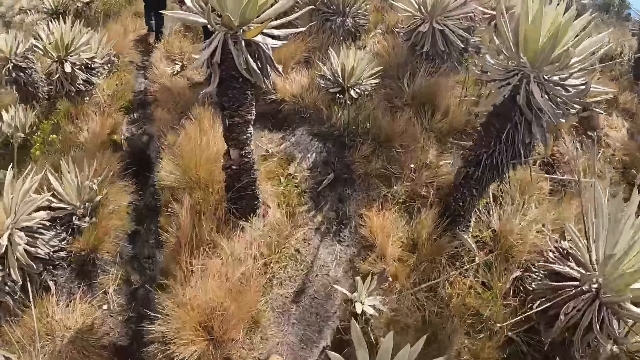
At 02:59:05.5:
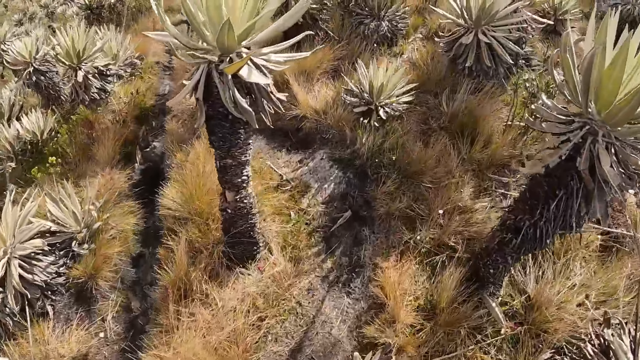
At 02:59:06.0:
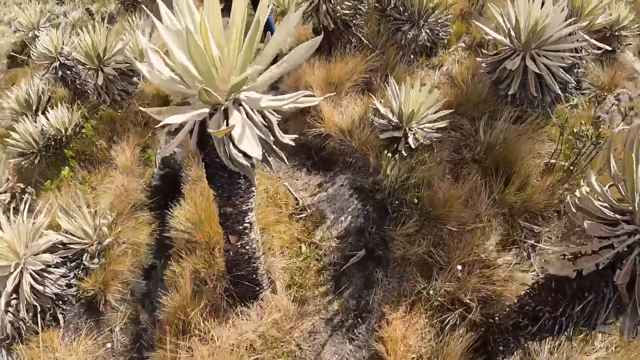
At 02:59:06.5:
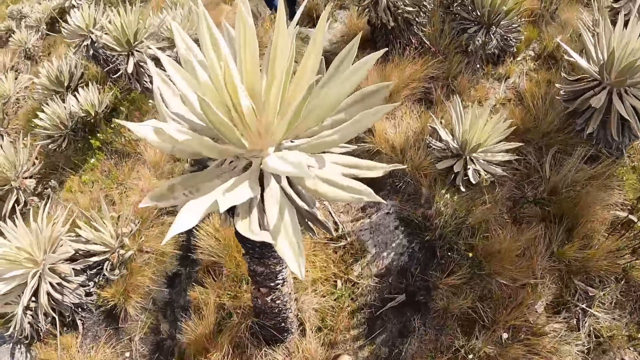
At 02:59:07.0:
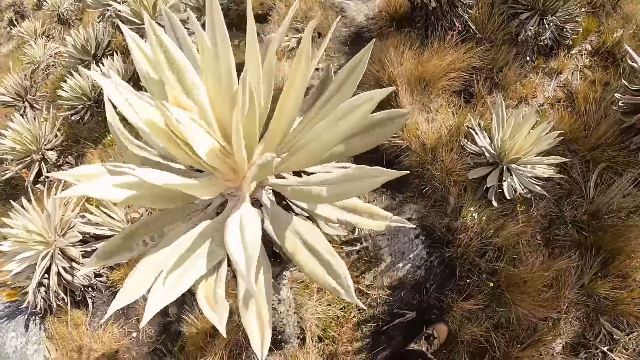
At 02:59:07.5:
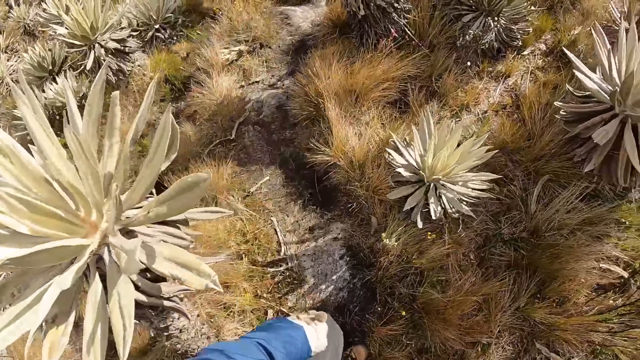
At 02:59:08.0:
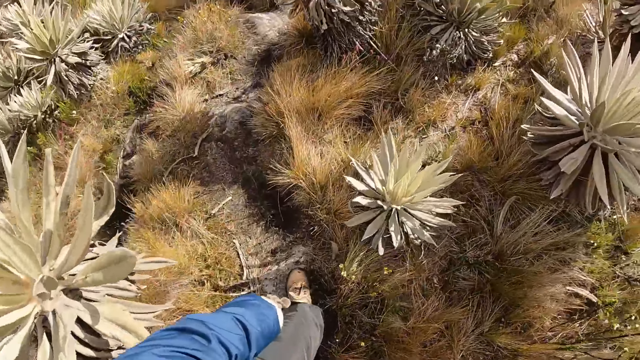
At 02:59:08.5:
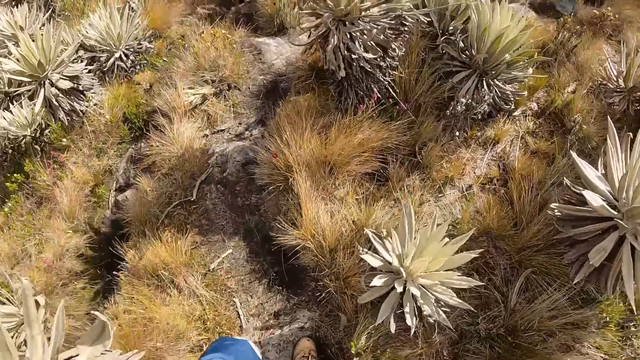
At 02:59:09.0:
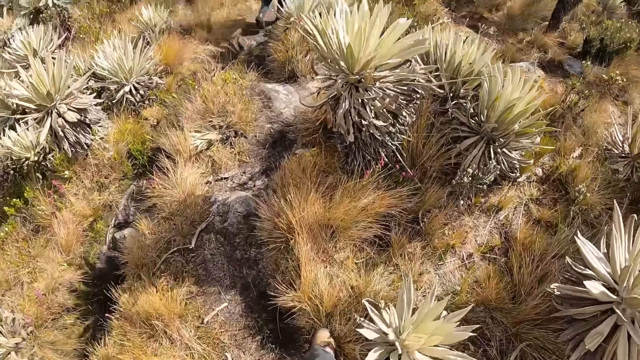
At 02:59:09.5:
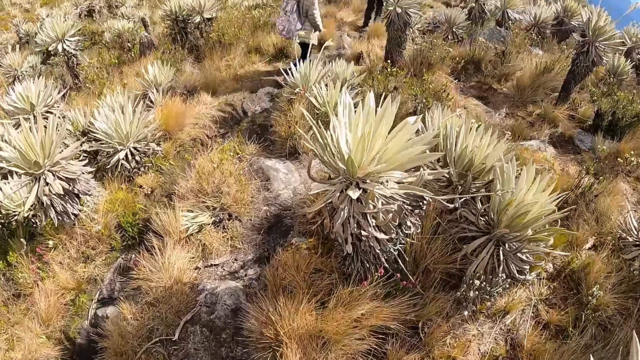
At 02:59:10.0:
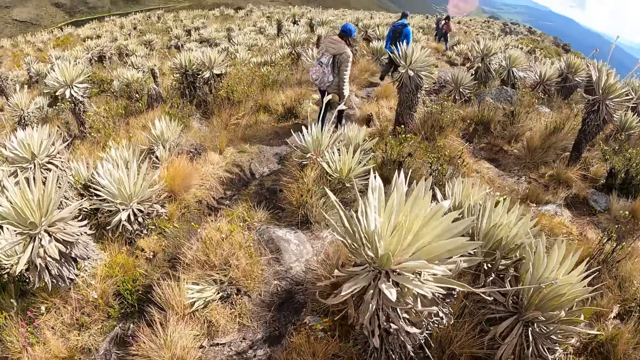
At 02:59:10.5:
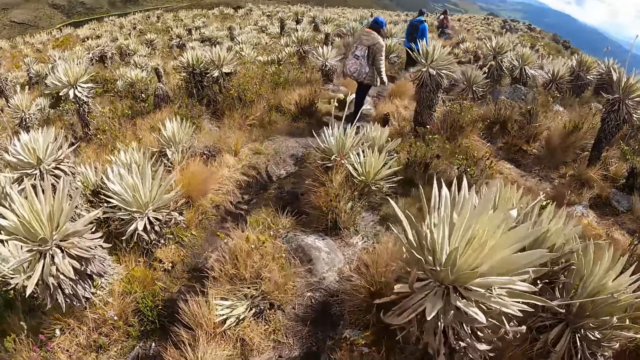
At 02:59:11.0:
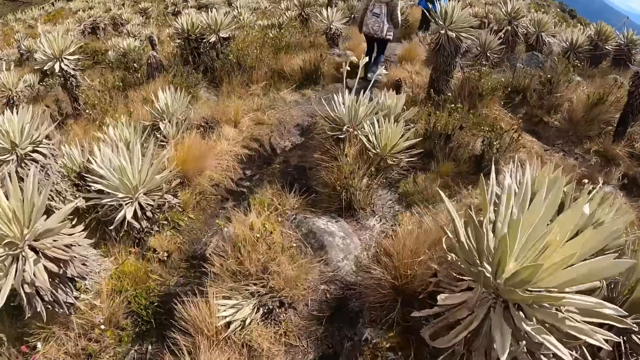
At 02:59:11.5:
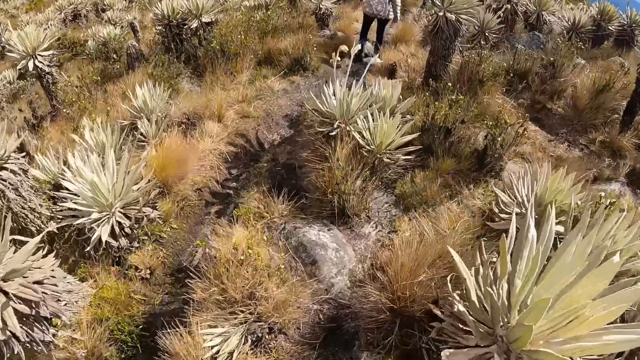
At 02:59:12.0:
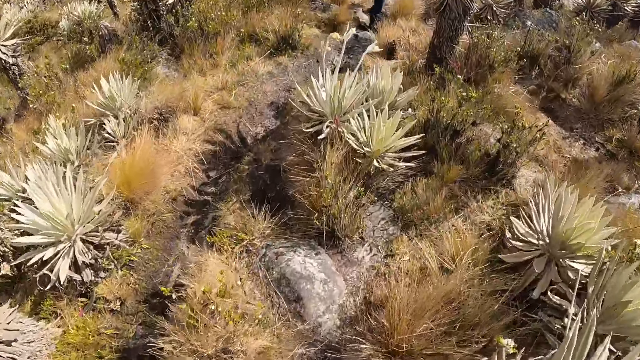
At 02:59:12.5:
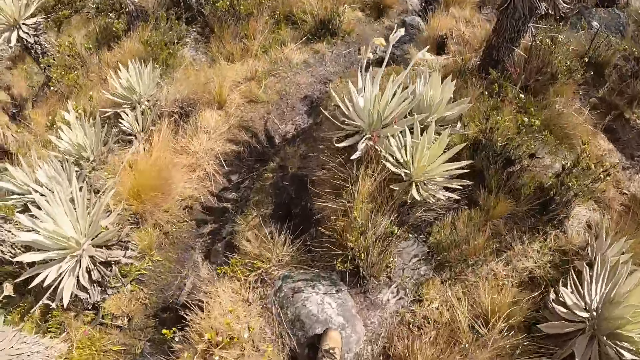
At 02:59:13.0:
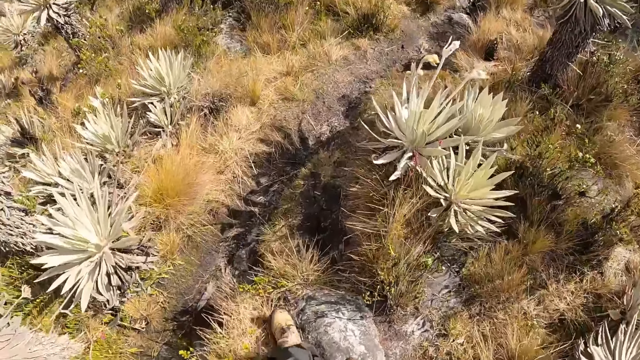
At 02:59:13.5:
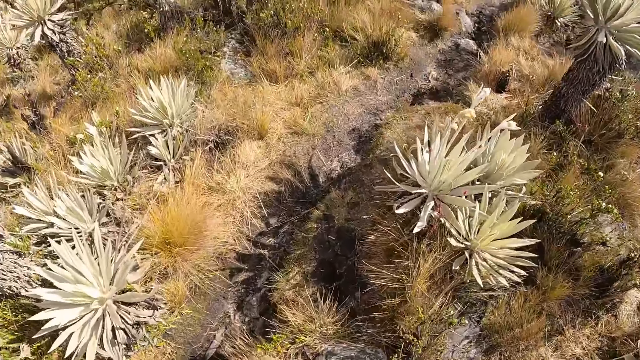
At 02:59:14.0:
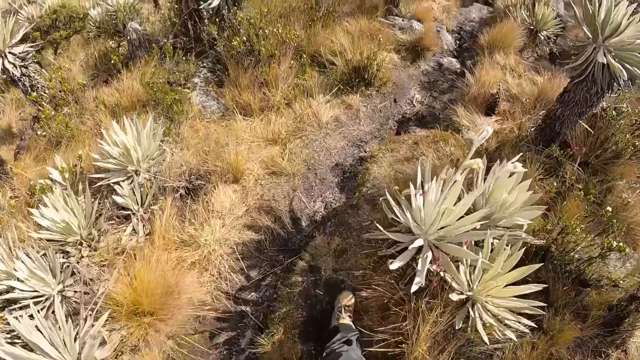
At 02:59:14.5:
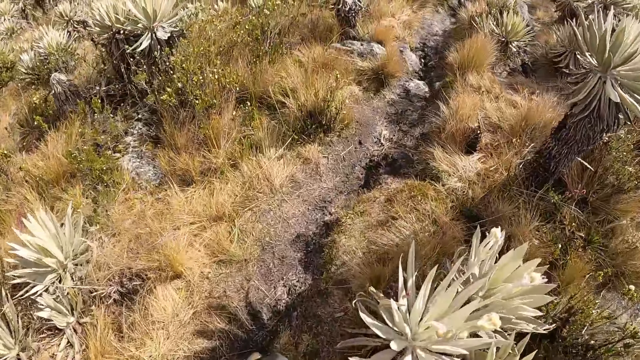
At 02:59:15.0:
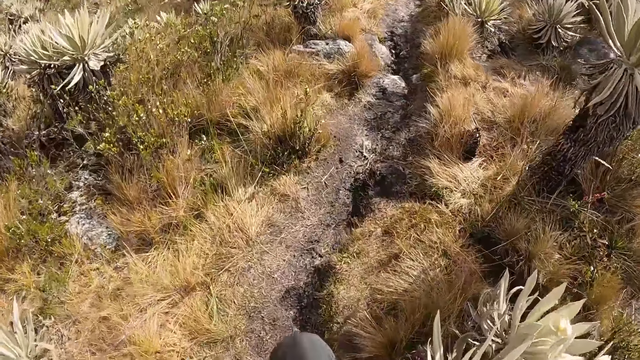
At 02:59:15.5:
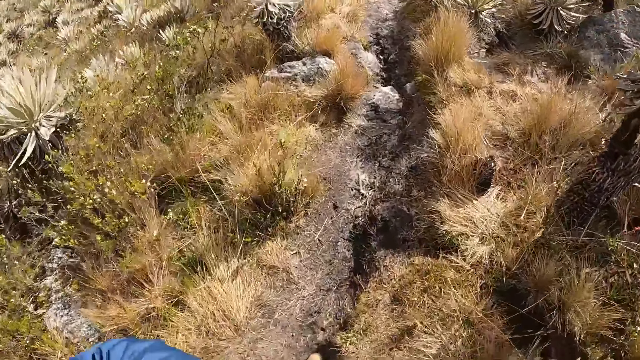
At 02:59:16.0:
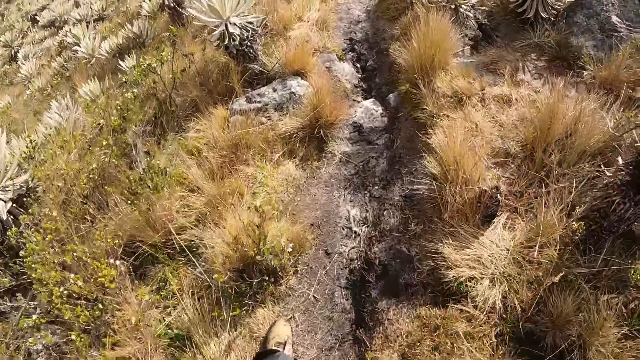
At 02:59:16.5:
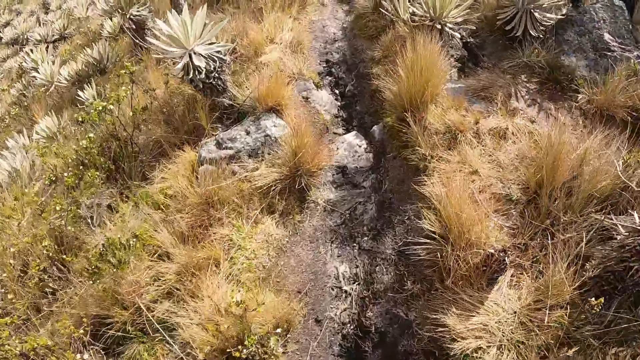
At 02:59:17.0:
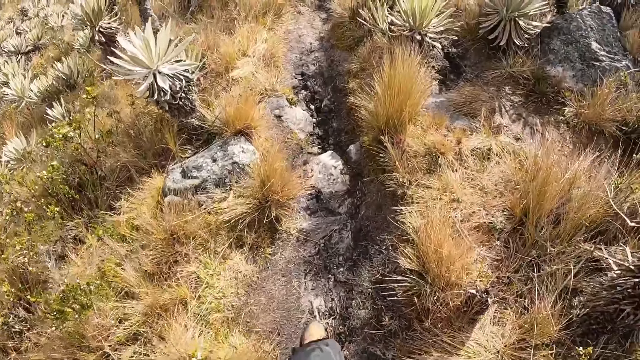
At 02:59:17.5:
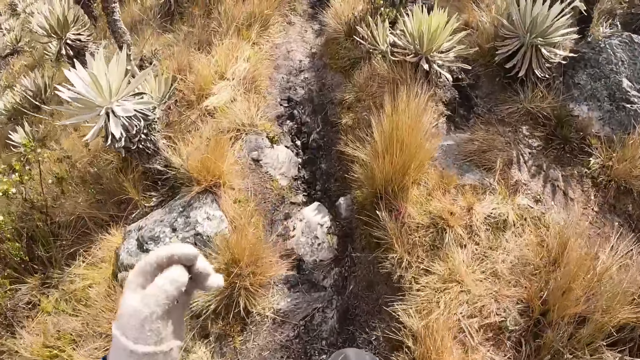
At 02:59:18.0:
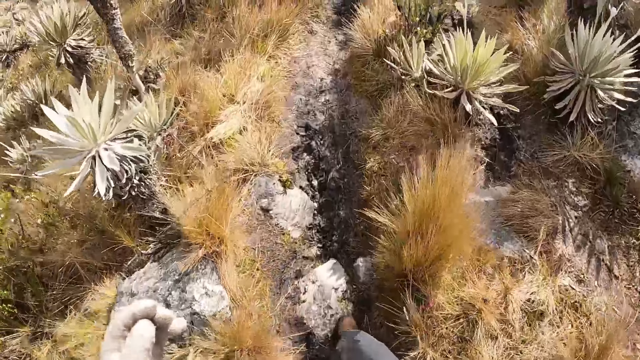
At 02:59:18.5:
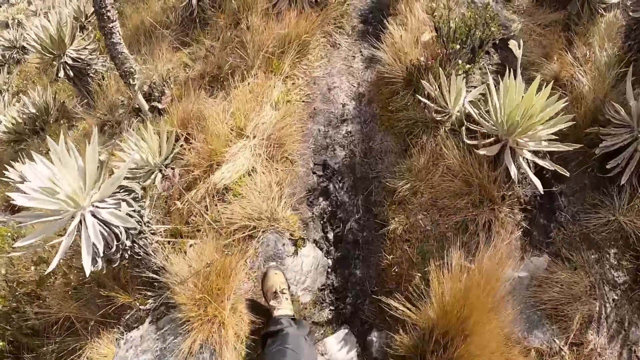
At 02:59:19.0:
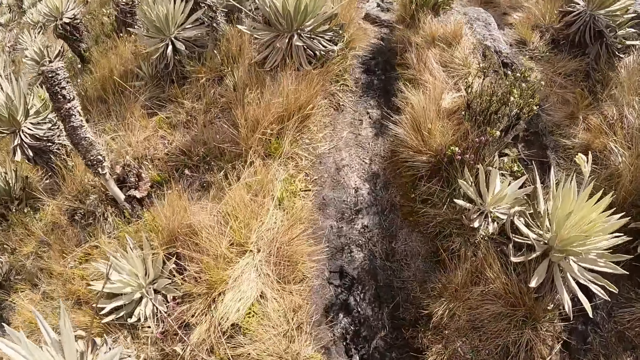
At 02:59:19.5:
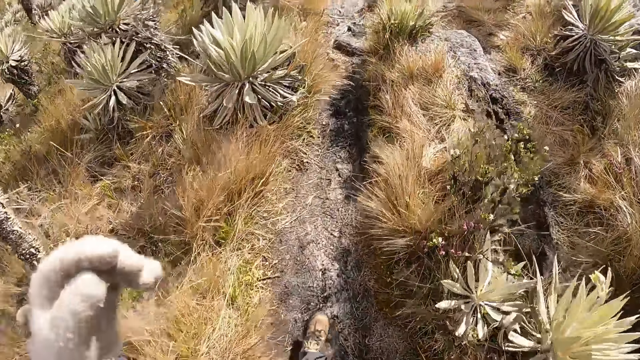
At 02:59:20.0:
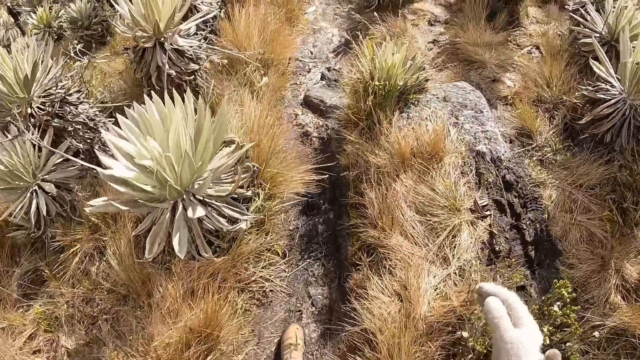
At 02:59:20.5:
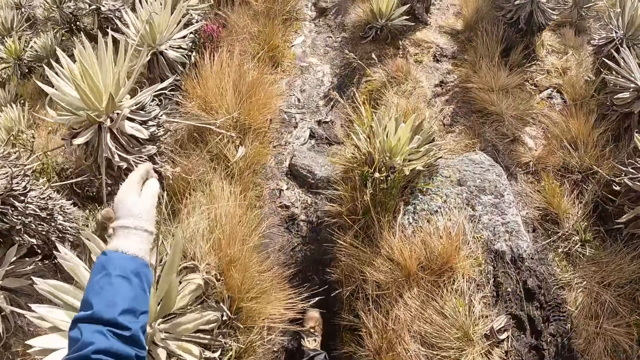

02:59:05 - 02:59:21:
The camera wearer adjusts her jacket with her left hand.

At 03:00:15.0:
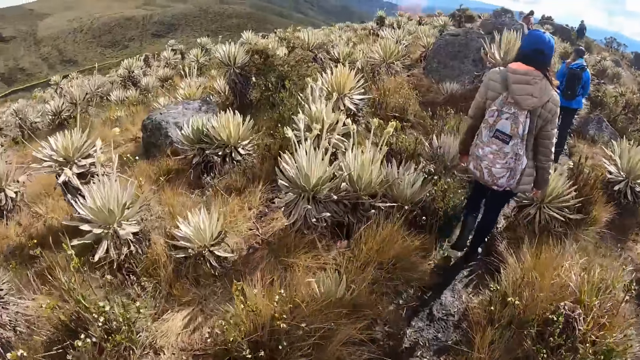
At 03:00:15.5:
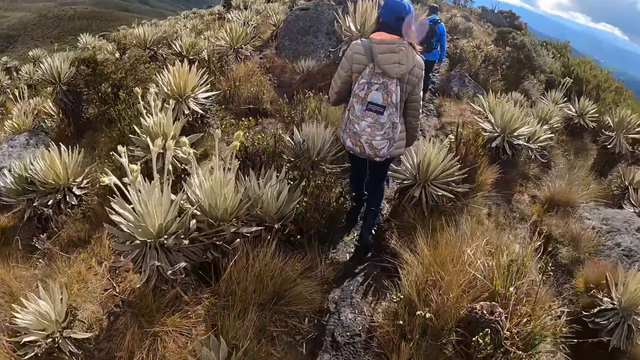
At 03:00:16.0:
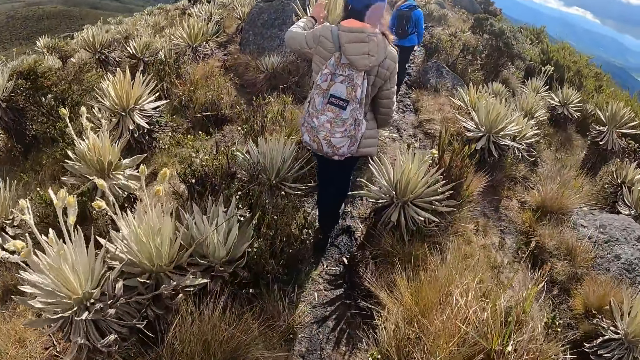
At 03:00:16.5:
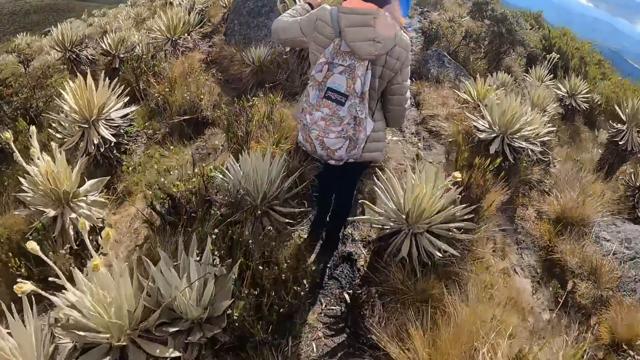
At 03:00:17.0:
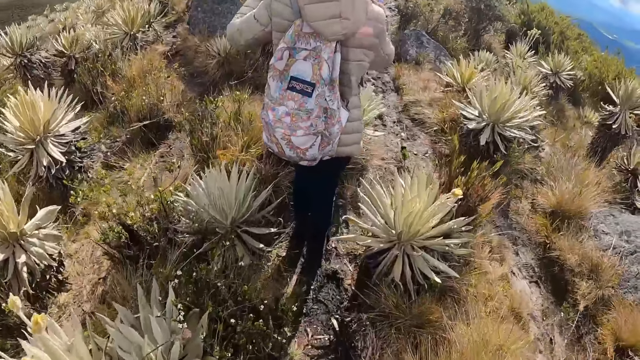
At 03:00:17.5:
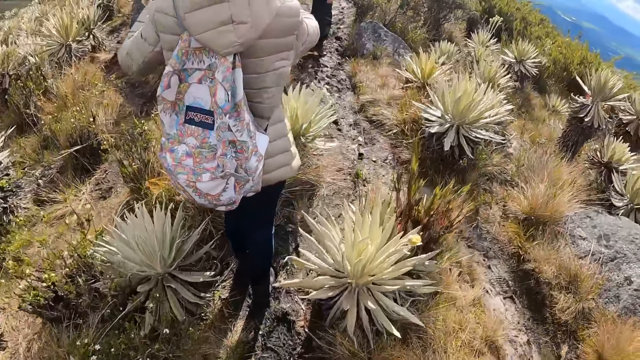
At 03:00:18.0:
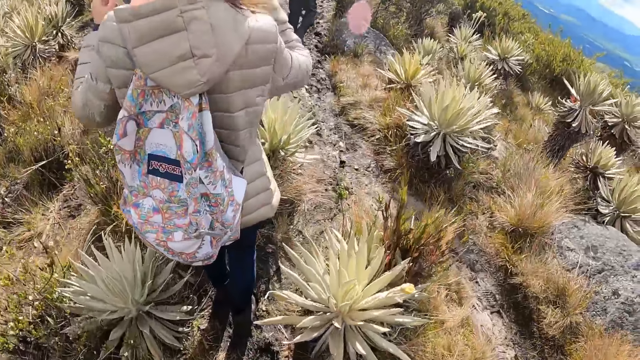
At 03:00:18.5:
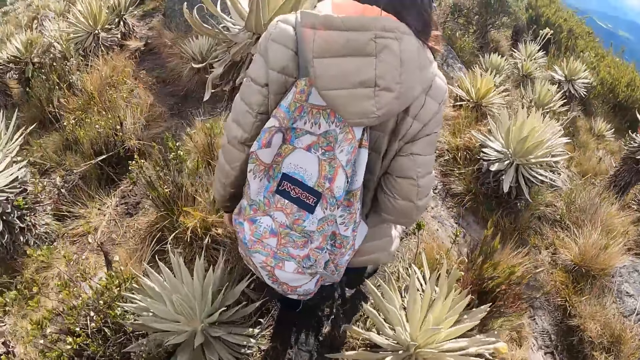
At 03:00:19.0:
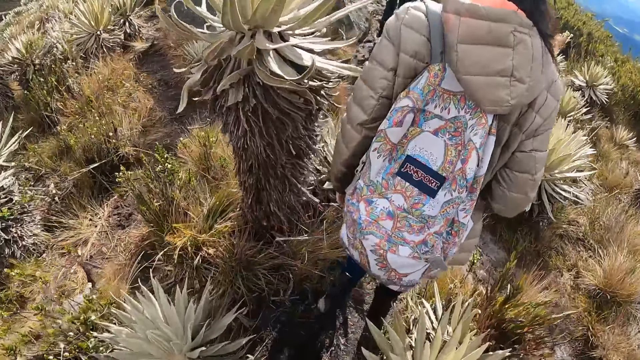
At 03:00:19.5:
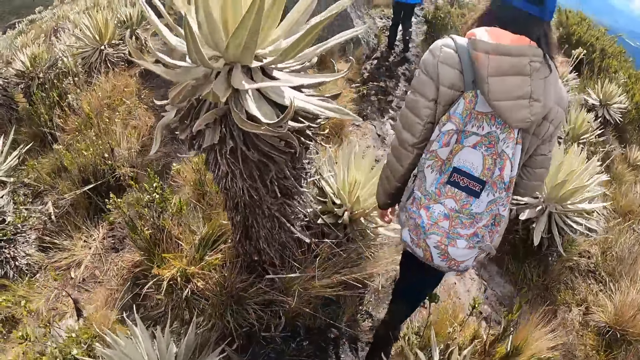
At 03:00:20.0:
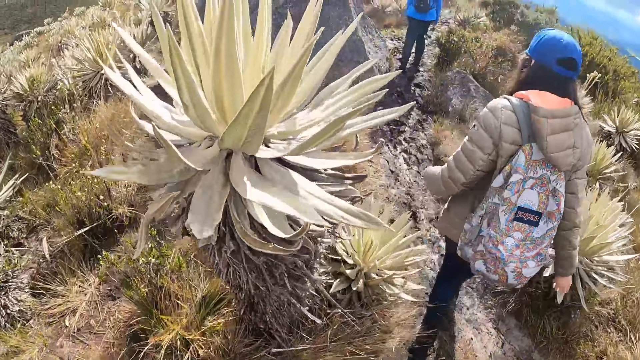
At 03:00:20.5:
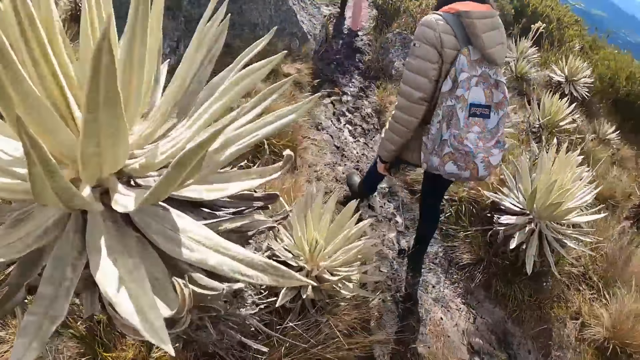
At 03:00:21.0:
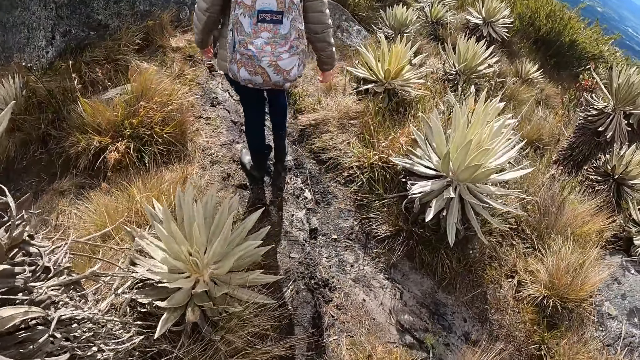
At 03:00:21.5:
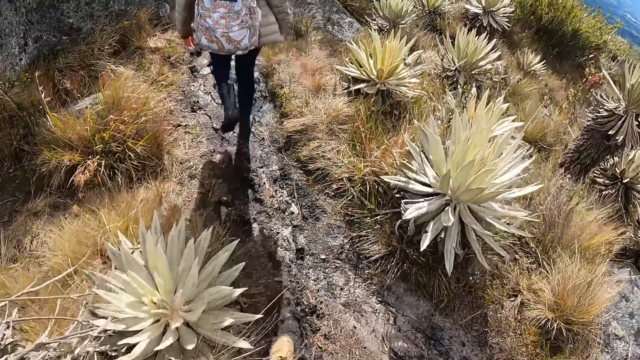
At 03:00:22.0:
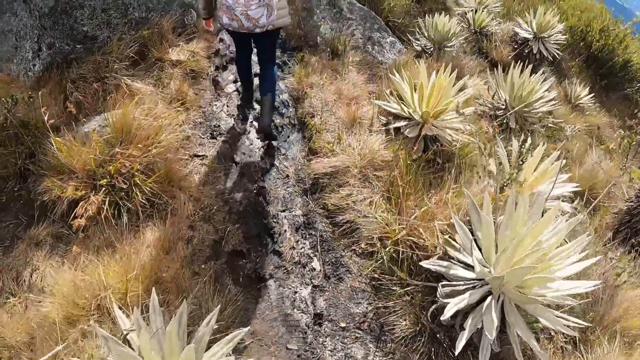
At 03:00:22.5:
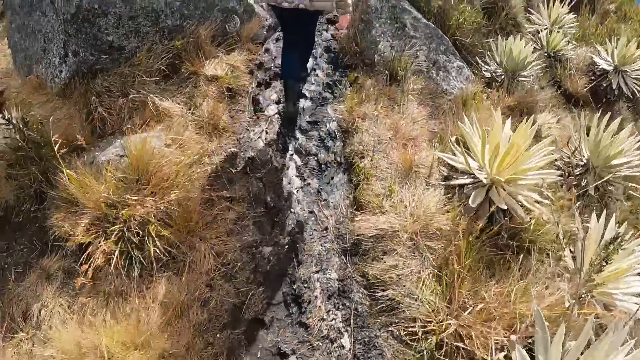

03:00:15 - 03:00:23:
A woman touches a plant with both hands. The woman hikes on a hill.
